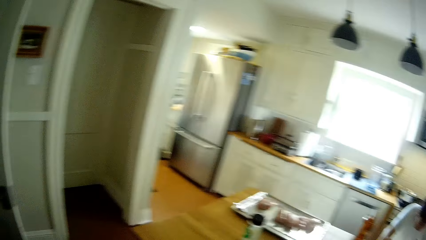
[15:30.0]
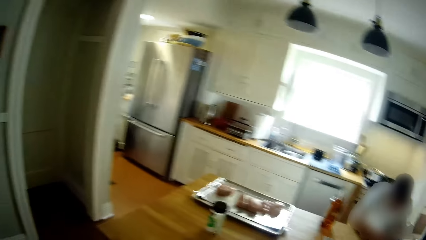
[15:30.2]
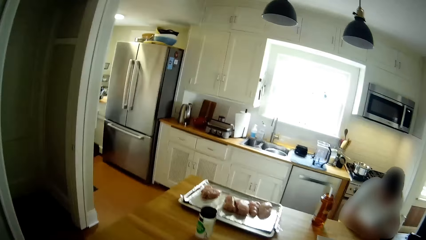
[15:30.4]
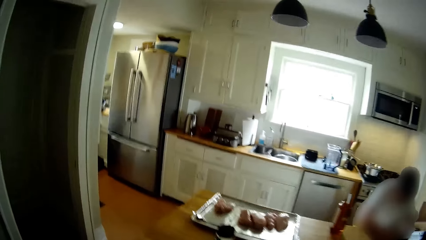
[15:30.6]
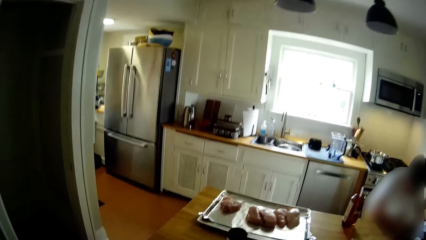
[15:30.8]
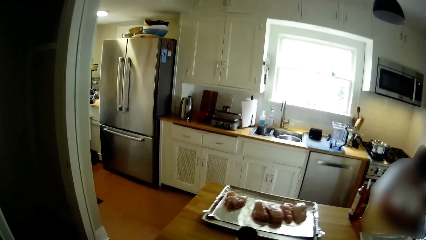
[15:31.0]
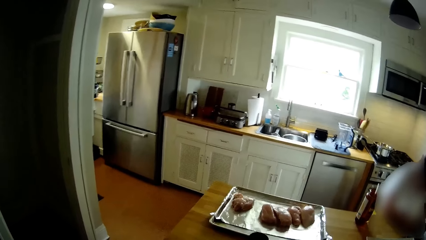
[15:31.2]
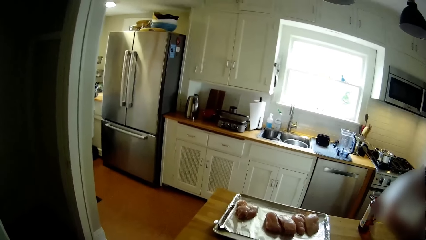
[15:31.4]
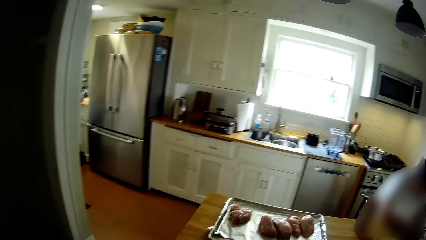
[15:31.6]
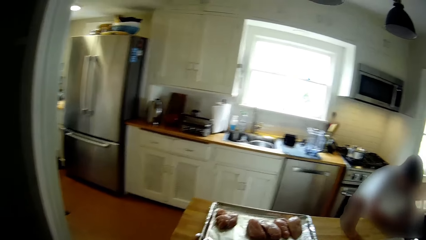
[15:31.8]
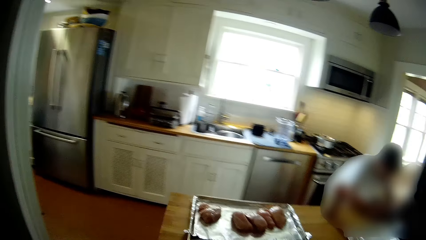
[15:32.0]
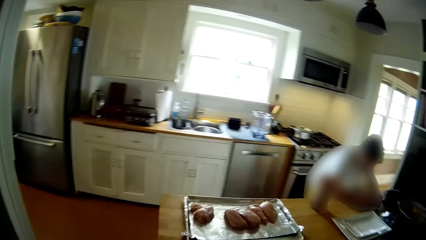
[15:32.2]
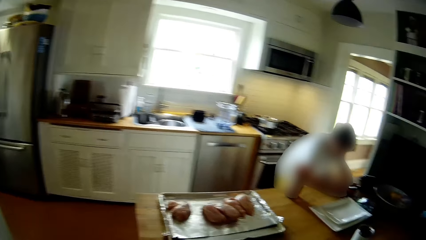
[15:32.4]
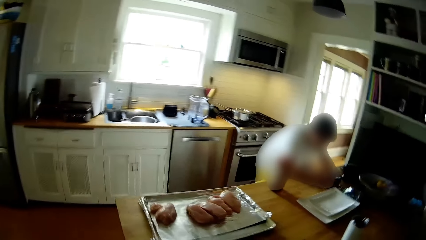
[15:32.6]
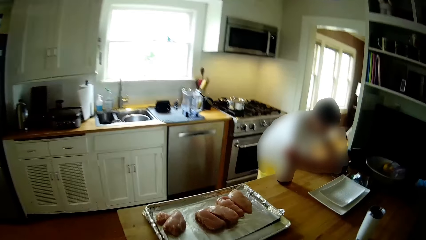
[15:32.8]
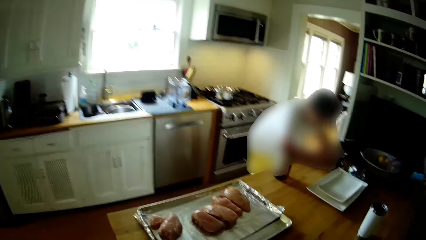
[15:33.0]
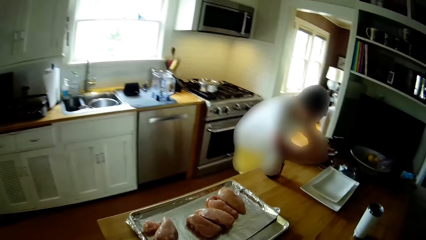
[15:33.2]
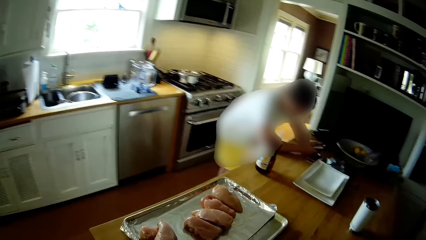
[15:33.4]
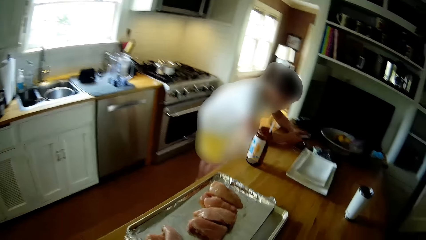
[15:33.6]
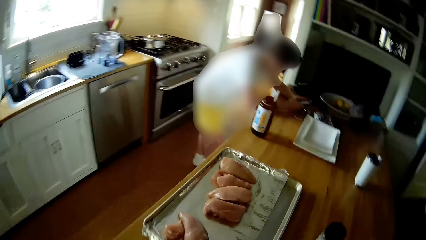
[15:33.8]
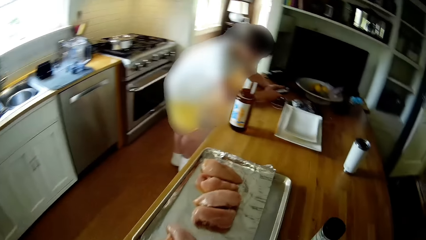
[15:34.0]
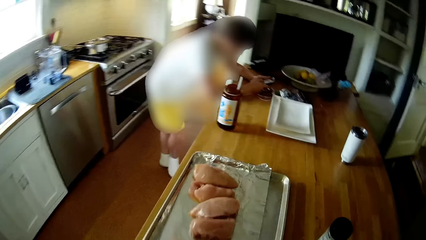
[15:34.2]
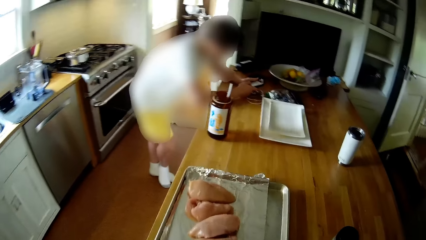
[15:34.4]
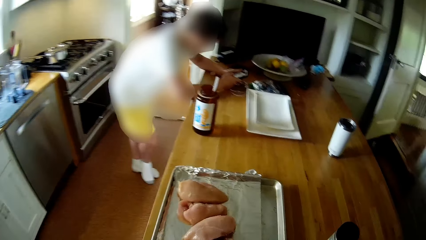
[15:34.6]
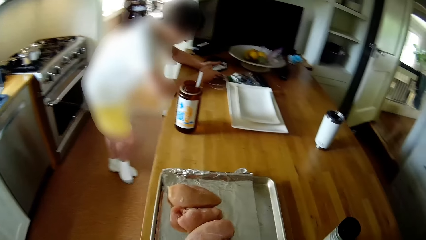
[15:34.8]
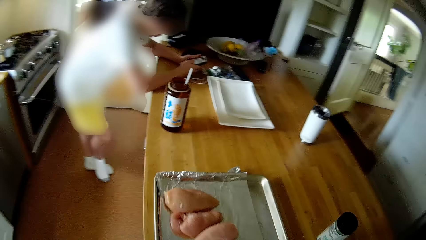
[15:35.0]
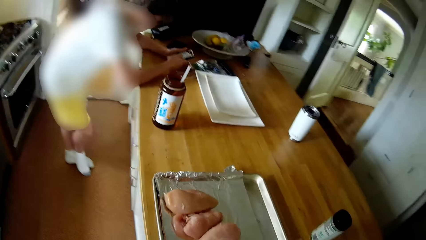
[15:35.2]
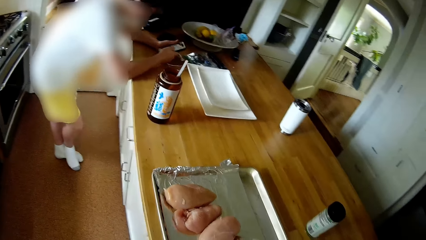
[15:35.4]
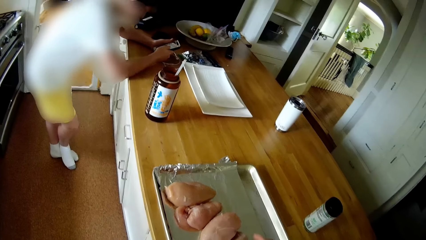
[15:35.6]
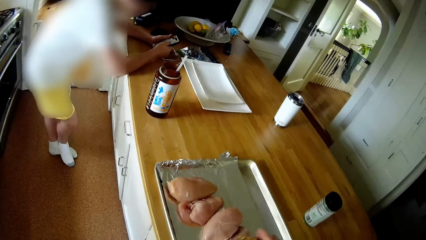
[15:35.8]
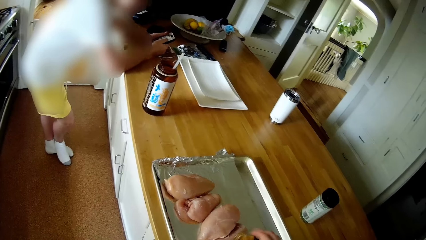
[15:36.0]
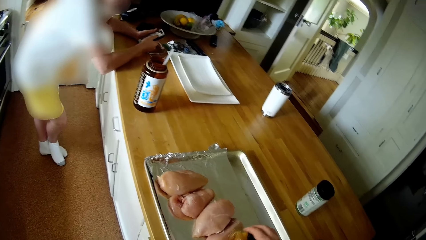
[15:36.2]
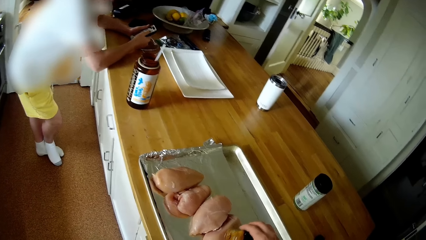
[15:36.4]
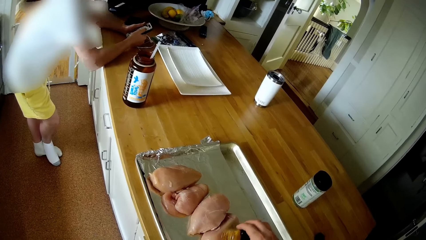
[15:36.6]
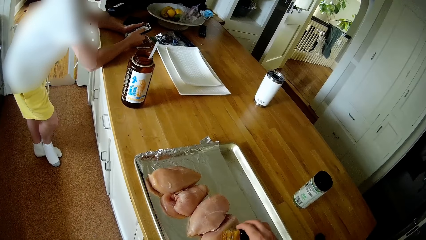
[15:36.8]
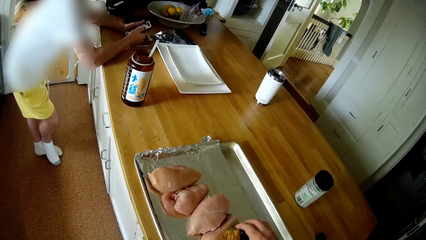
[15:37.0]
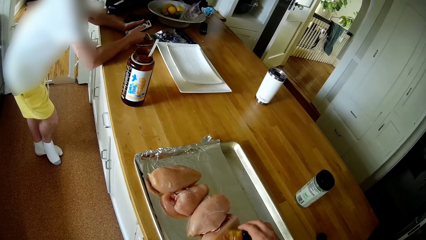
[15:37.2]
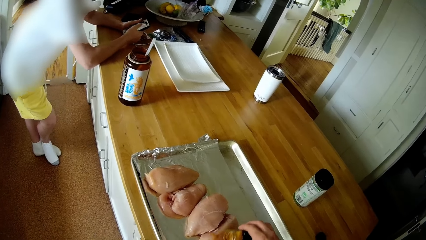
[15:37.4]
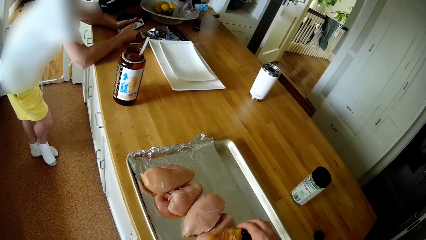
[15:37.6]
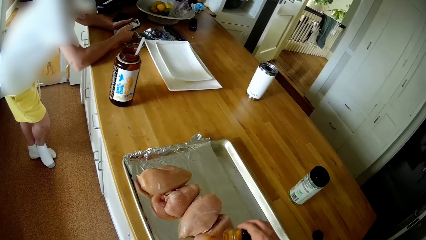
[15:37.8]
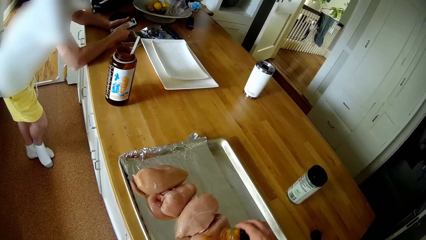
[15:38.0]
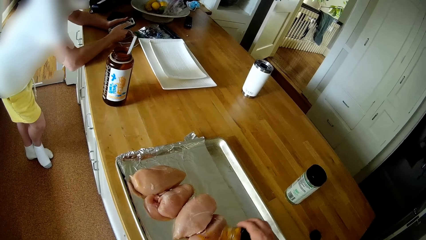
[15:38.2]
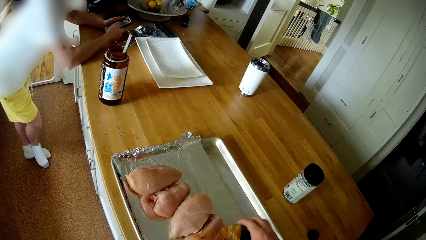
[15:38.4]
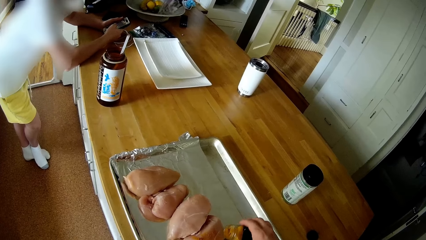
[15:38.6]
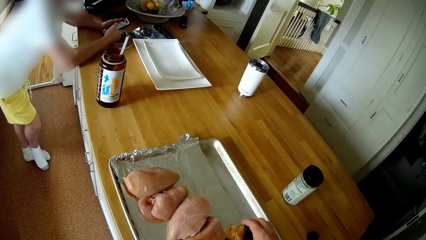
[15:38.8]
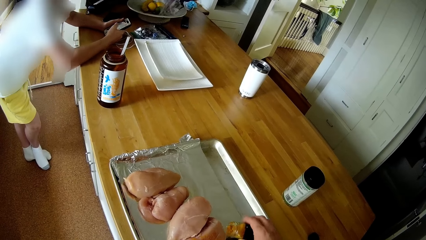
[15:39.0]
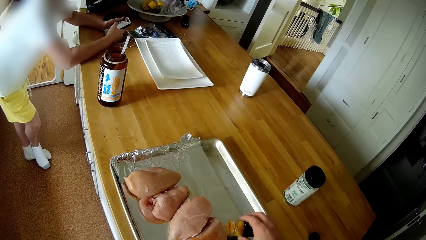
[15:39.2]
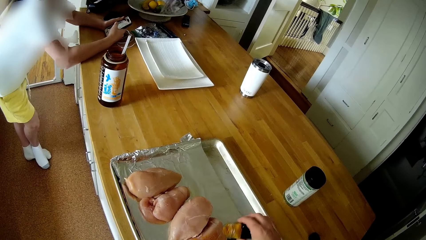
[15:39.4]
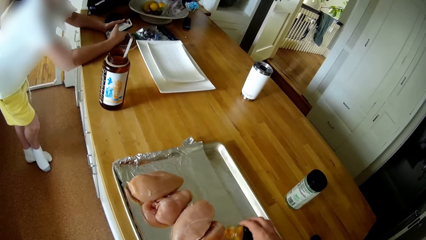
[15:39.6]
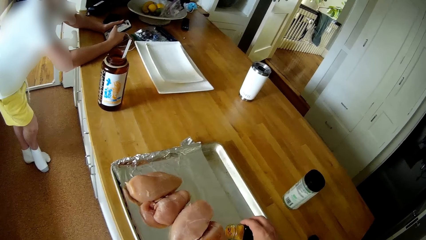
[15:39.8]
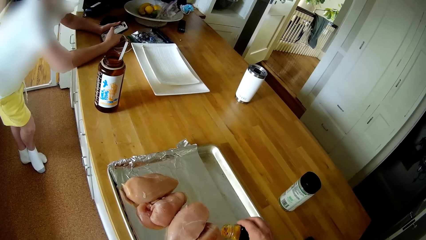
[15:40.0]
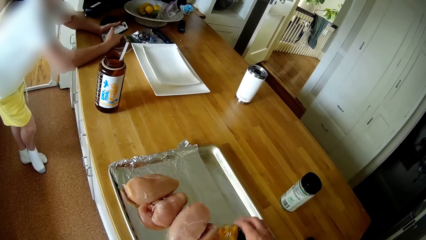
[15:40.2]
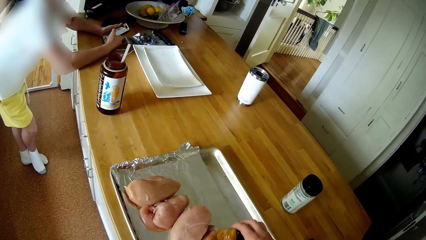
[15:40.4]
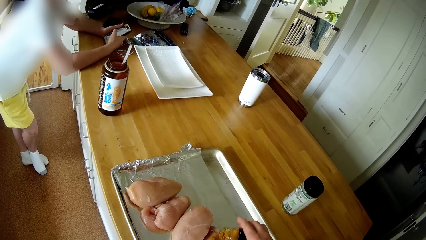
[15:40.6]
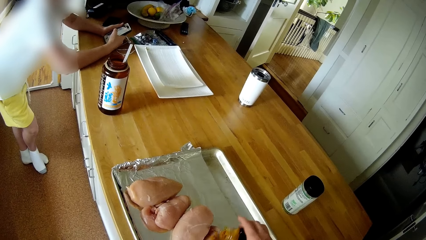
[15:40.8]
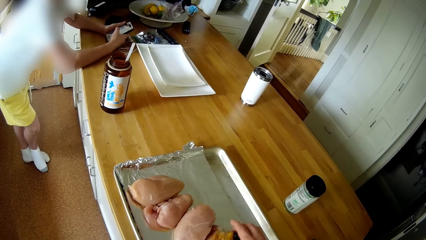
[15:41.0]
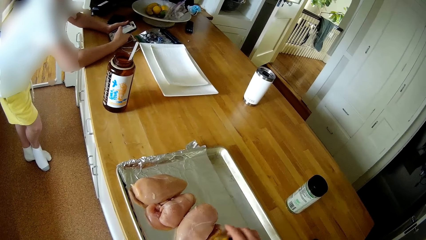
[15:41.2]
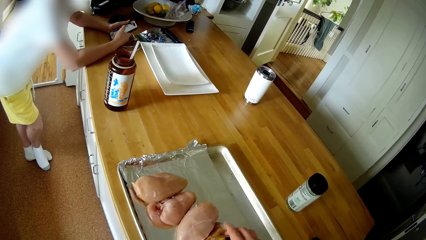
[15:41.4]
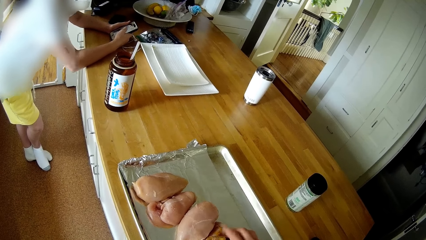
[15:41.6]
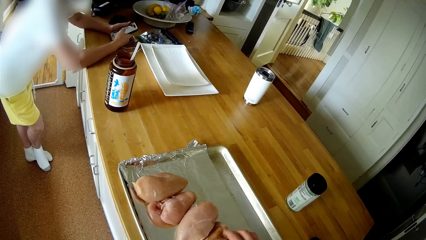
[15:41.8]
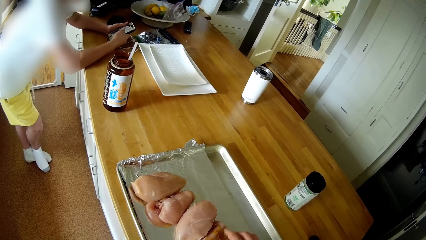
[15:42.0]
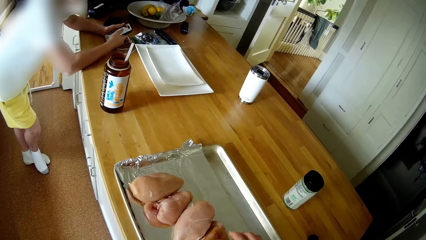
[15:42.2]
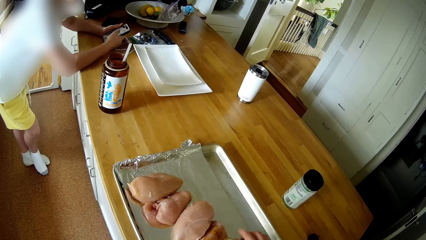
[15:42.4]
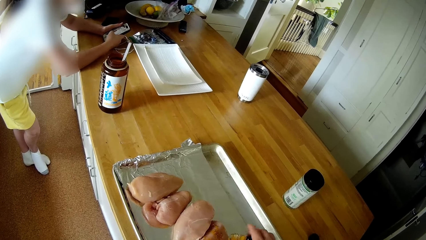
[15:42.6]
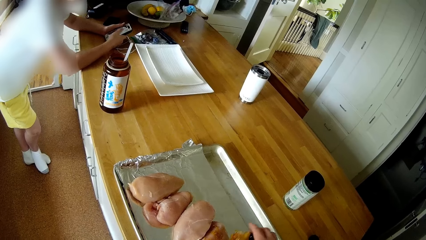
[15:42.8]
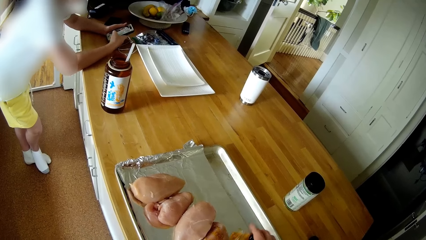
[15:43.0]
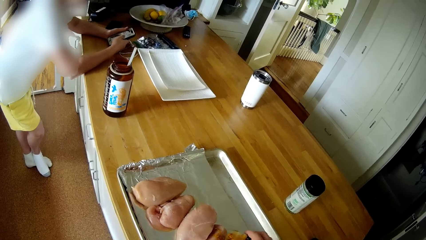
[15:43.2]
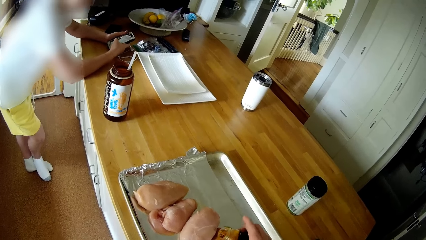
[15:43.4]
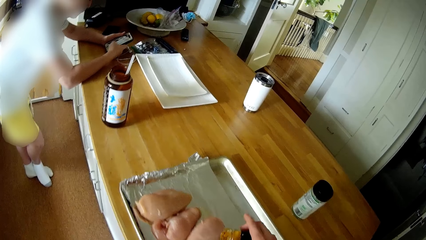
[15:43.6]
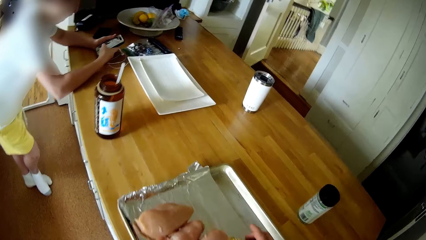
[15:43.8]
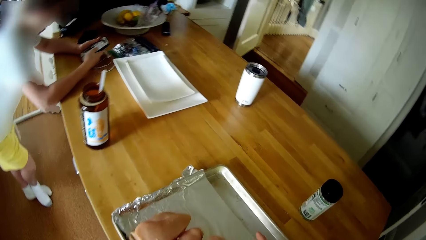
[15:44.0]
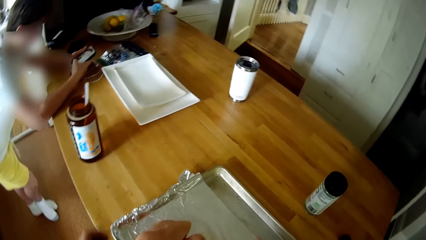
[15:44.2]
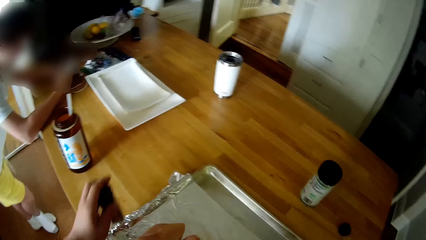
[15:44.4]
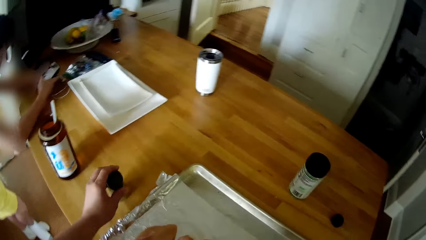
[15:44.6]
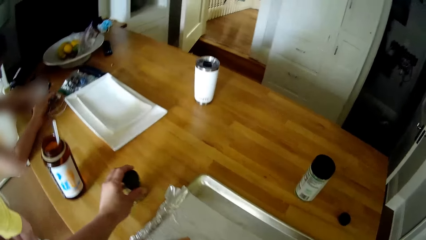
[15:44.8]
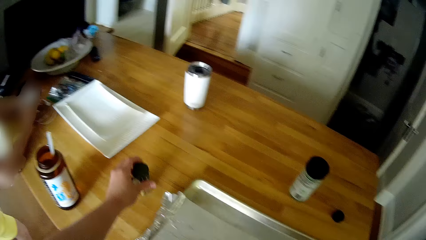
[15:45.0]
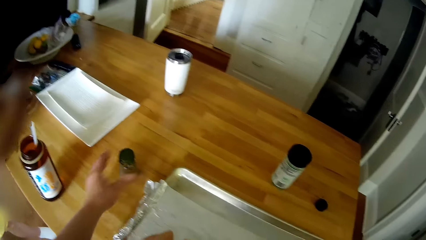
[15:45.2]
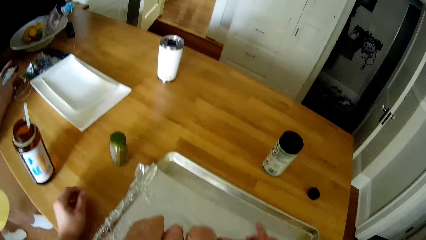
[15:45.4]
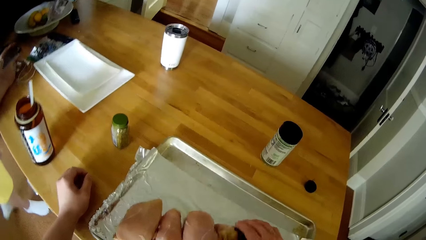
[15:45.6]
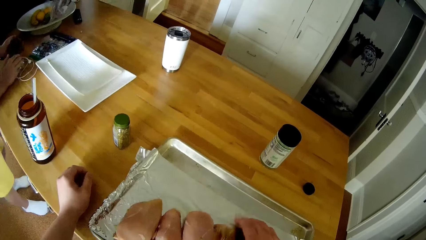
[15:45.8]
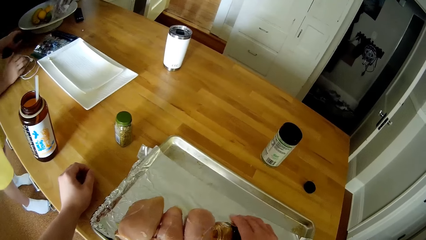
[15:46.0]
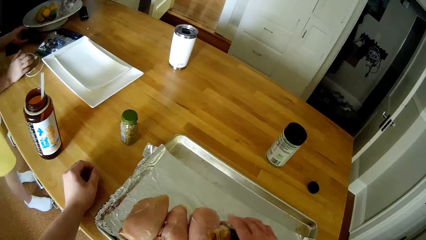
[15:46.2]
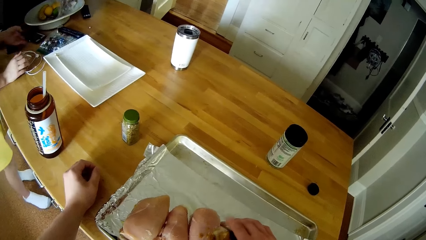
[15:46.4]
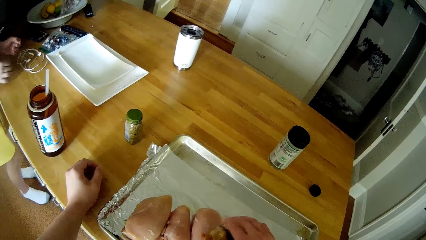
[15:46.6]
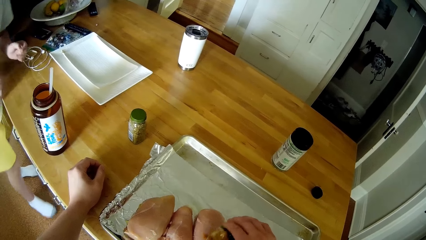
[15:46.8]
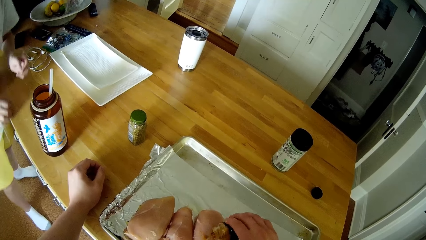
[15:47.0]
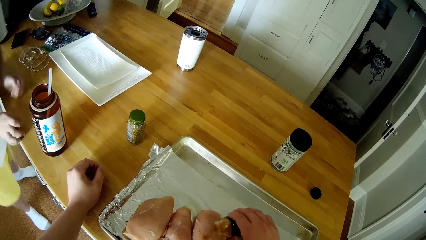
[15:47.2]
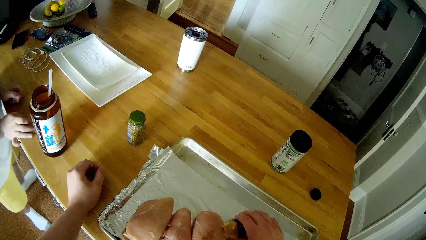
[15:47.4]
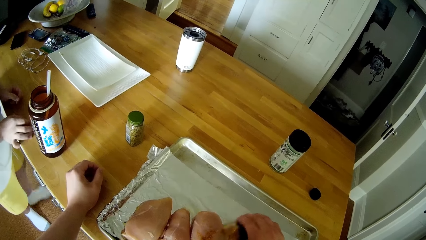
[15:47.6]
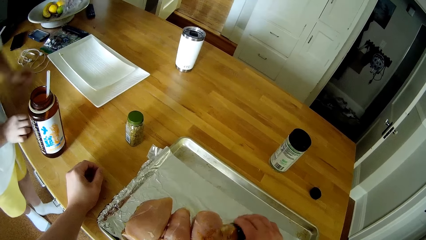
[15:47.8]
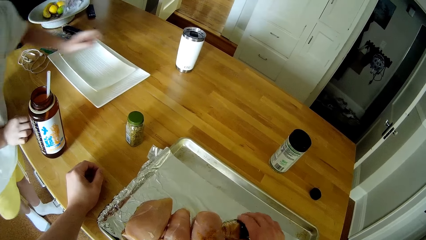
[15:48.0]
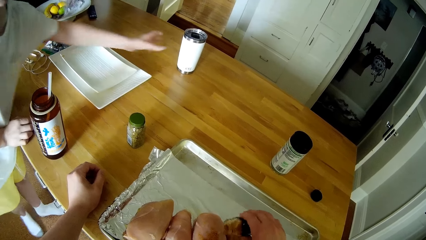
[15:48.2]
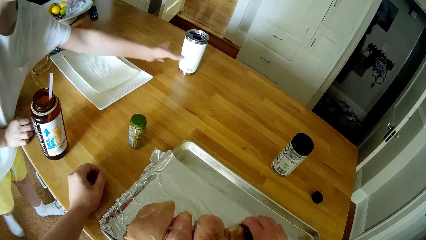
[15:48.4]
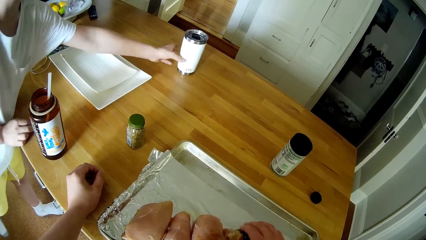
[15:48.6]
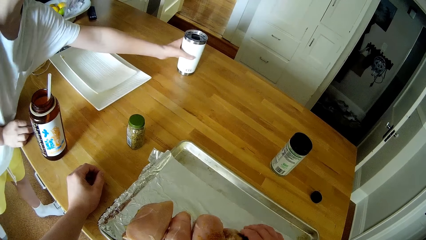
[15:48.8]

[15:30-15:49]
The boy operates a phone with both hands. He scrolls the phone. The camera wearer converses with the boy. He pours the curry powder or spice on the chickens or white meat on the kitchen table. He drops the thyme powder on the kitchen table with his left hand. He drops his left hand on the kitchen table. The boy drops the phone on the kitchen table with his left hand. He places his right hand on the kitchen table. The camera wearer sprinkles the spice on the white meat. The boy picks up a cup from the kitchen table with his left hand.
